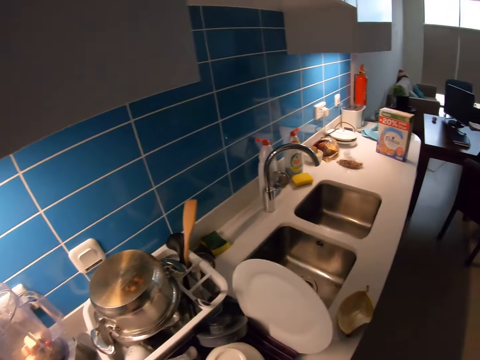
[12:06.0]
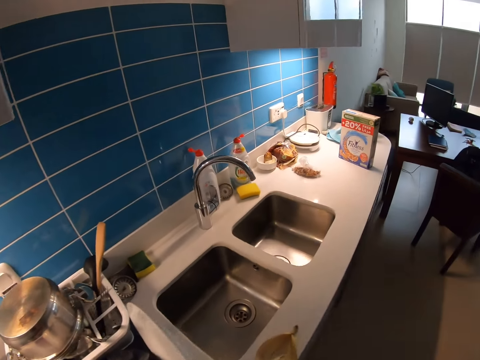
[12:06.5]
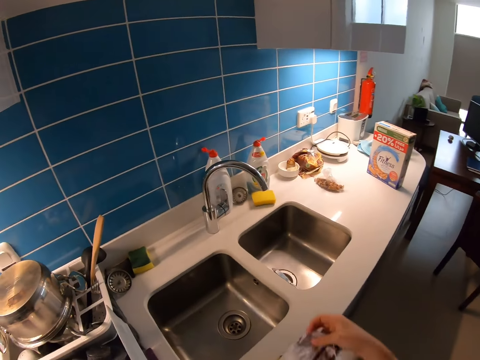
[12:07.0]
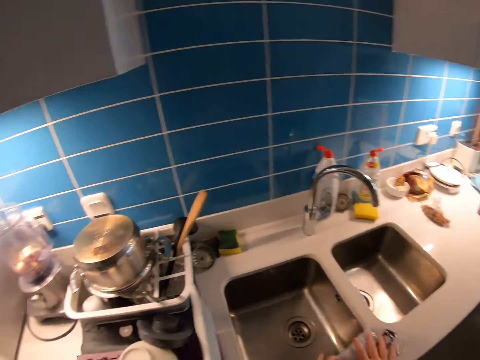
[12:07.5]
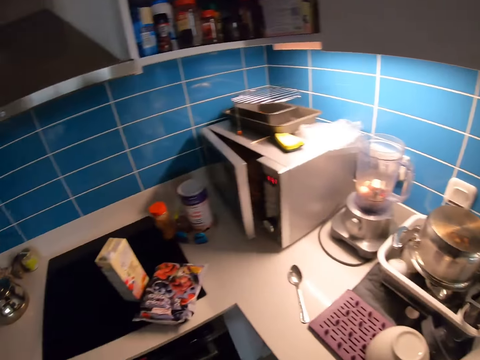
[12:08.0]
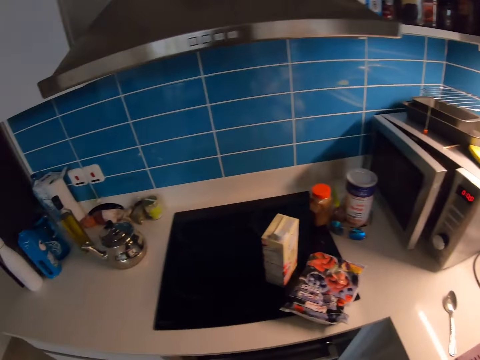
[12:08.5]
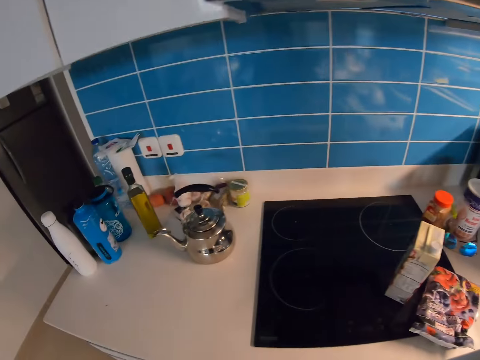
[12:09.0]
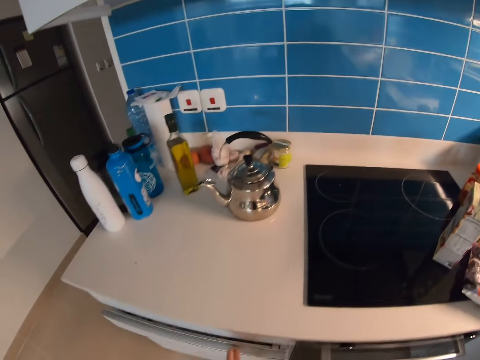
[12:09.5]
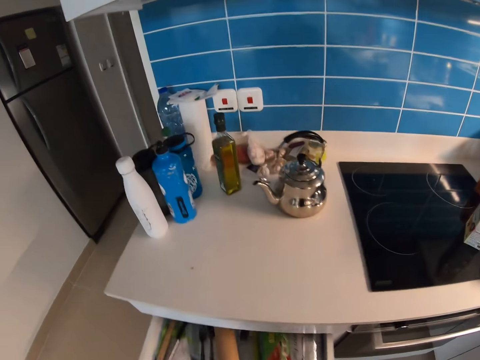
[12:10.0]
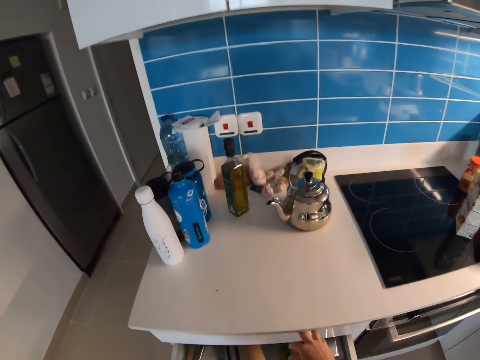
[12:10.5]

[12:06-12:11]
The camera wearer drops the packet. They walk around the kitchen, and put the berries wrapper on the counter. They walk around the kitchen. They open drawers.

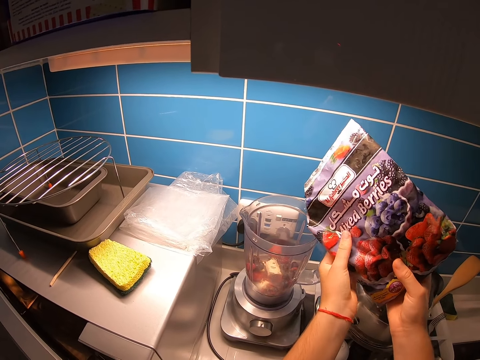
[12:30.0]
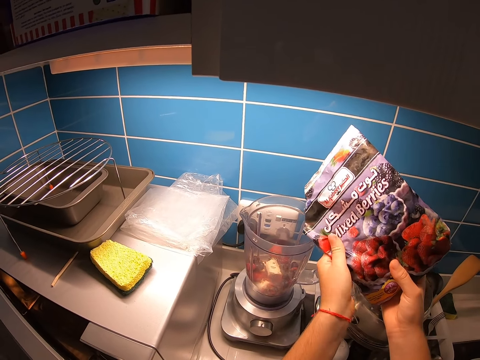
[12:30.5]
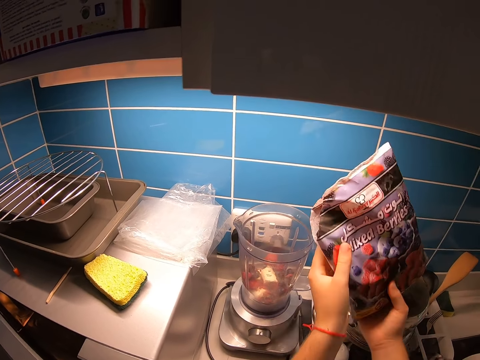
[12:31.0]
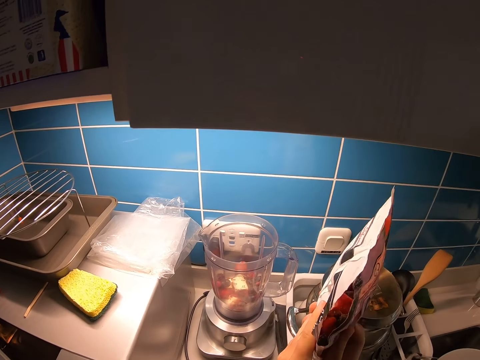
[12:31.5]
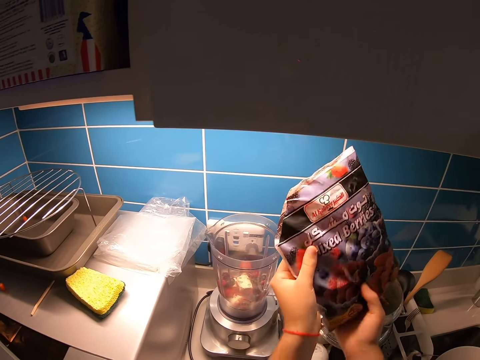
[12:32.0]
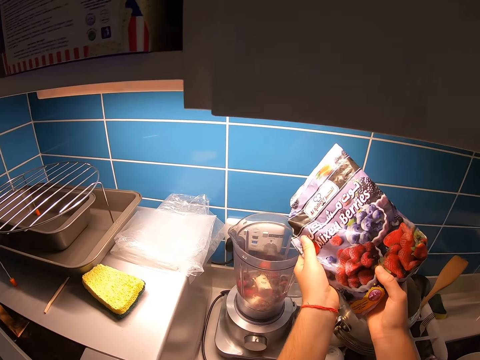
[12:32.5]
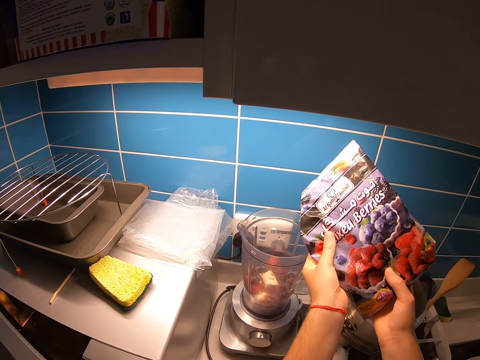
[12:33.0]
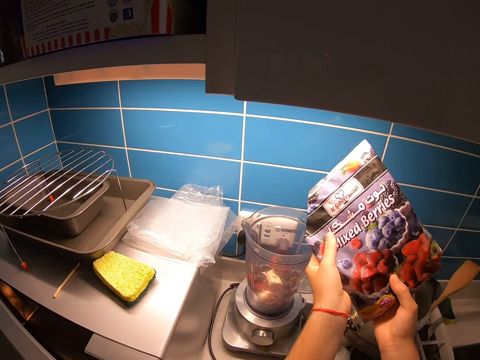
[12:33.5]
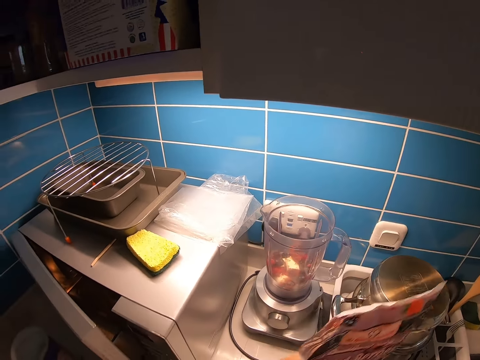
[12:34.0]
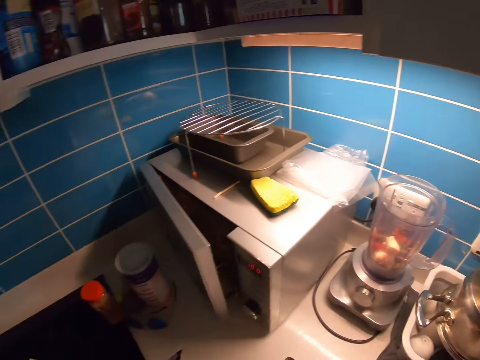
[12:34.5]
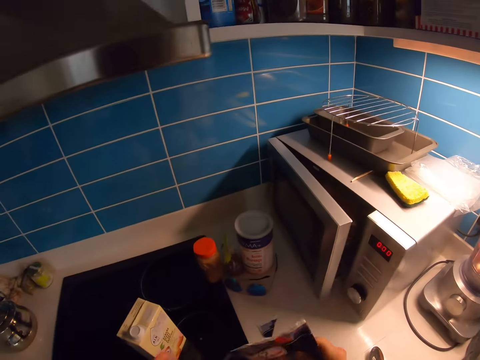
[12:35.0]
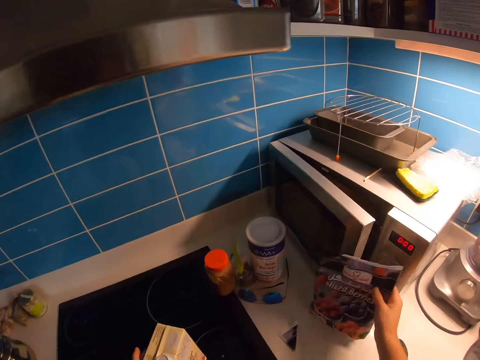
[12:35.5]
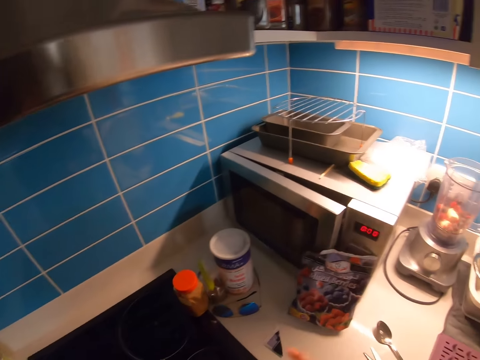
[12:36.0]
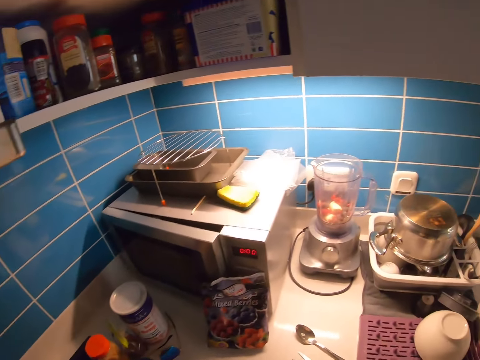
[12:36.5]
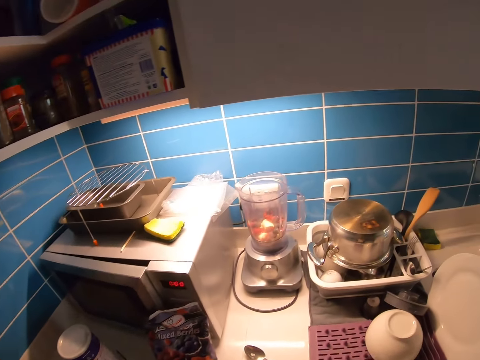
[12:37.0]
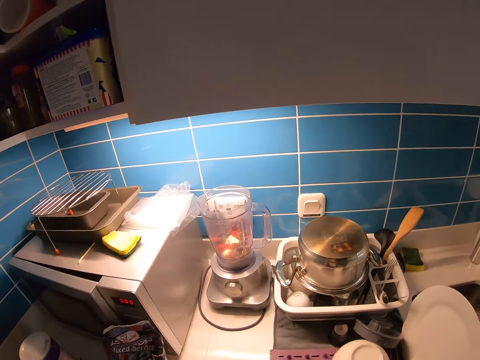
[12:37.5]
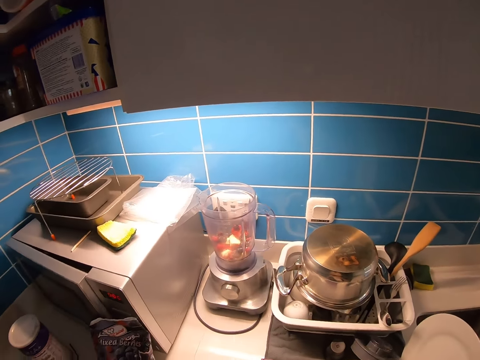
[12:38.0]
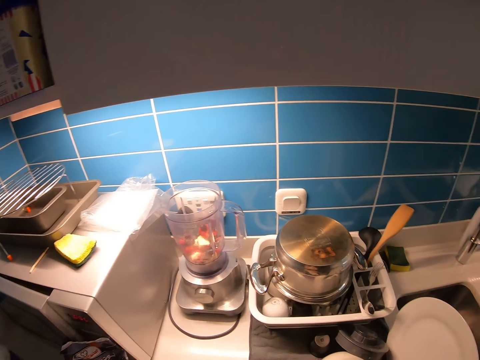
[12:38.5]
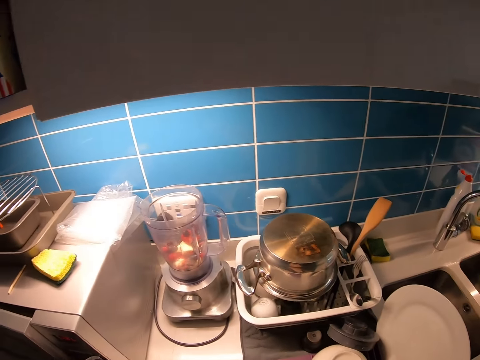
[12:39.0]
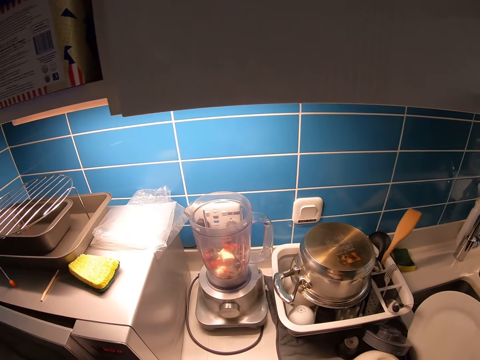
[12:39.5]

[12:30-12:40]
The camera wearer holds the berries wrapper. They pour berries in the blender. They pull the berries wrapper off the blender. They walk around the kitchen. They put the berries wrapper on the counter. They shake a bottle.

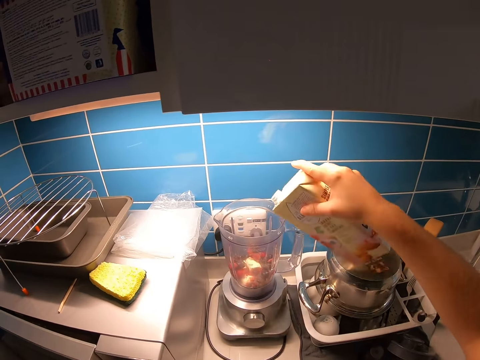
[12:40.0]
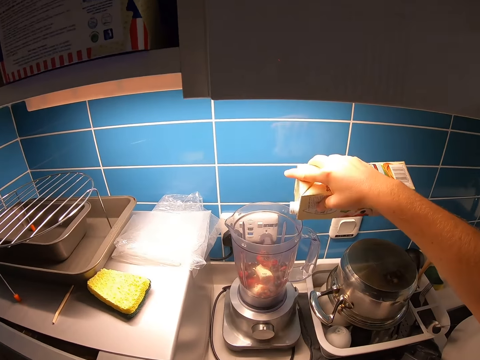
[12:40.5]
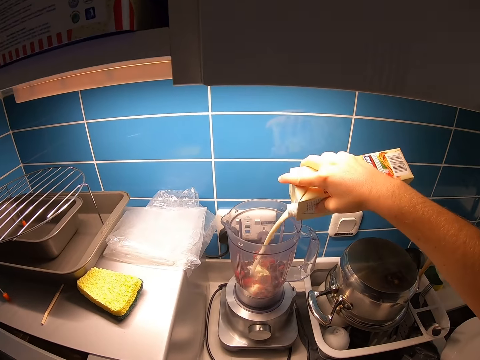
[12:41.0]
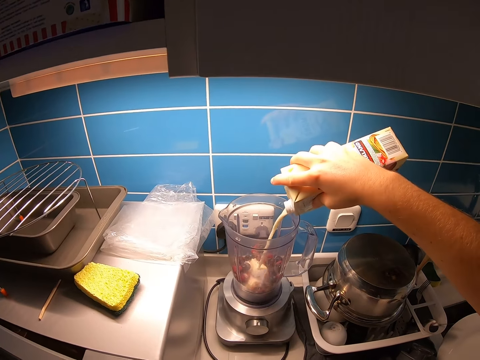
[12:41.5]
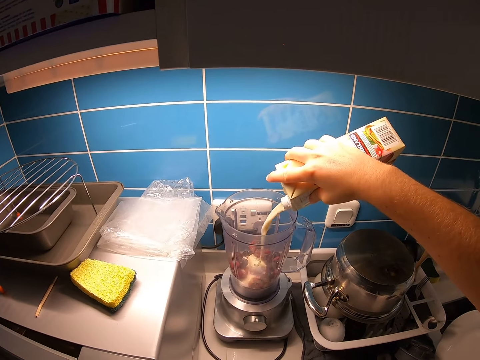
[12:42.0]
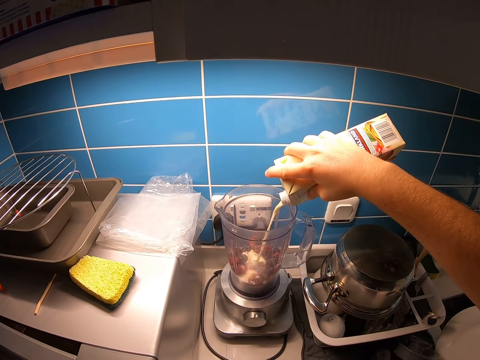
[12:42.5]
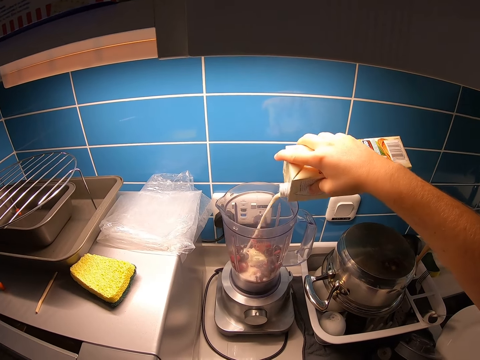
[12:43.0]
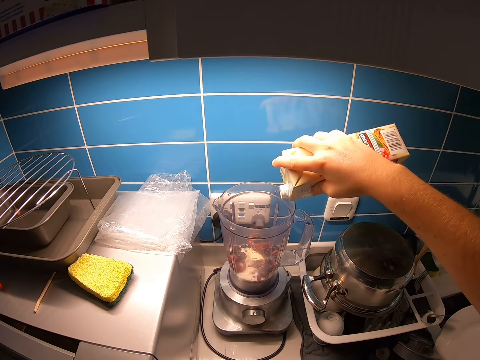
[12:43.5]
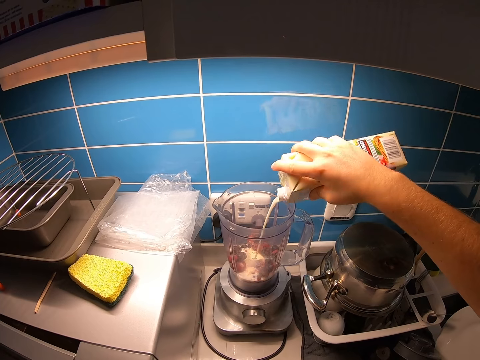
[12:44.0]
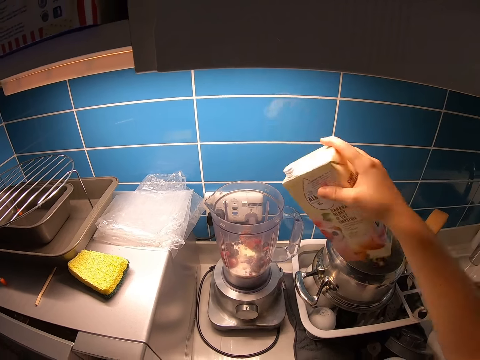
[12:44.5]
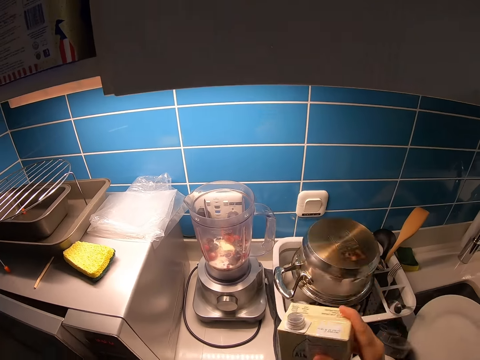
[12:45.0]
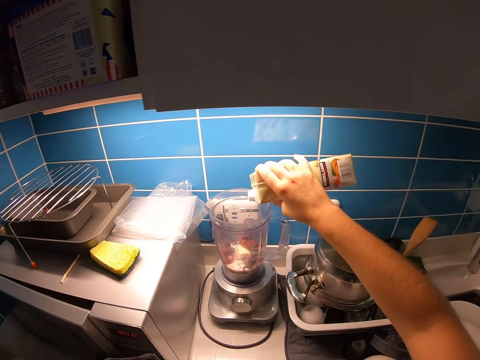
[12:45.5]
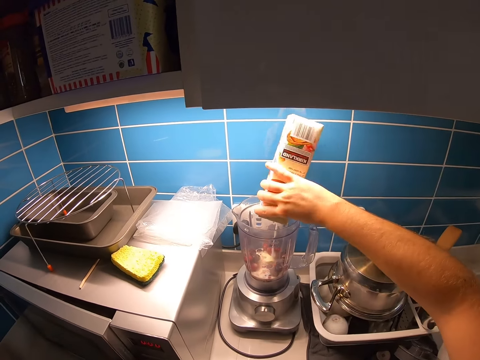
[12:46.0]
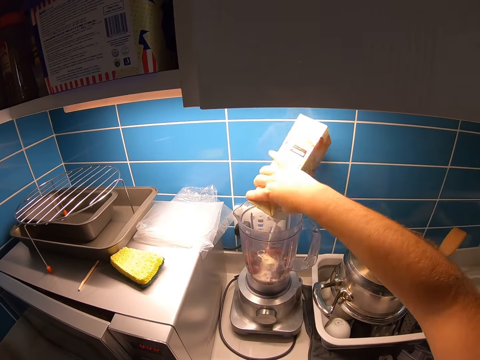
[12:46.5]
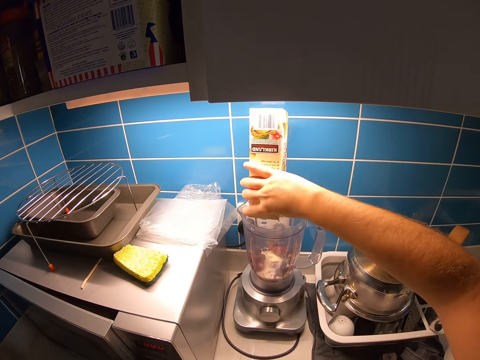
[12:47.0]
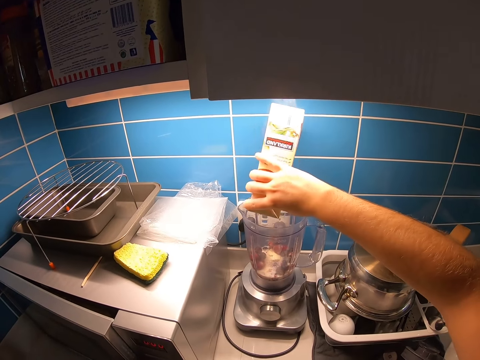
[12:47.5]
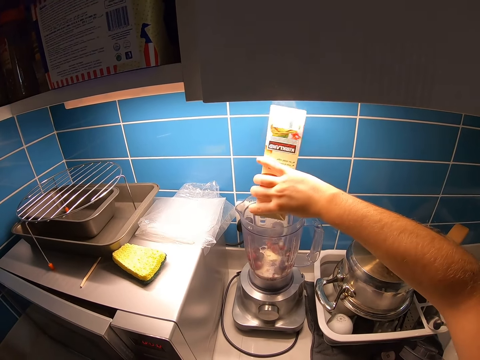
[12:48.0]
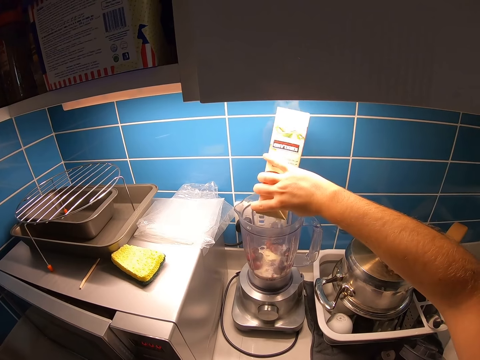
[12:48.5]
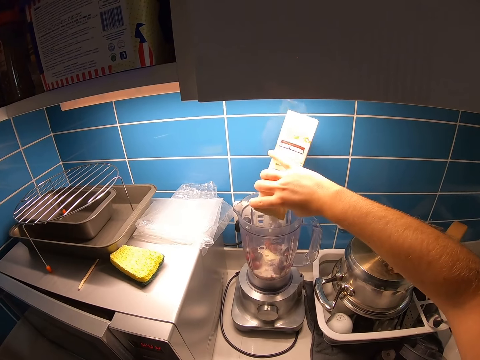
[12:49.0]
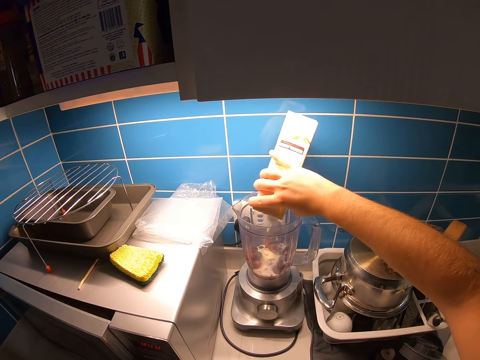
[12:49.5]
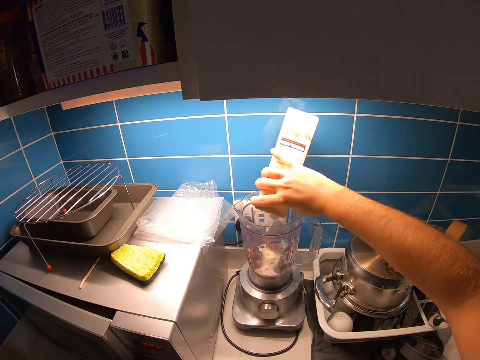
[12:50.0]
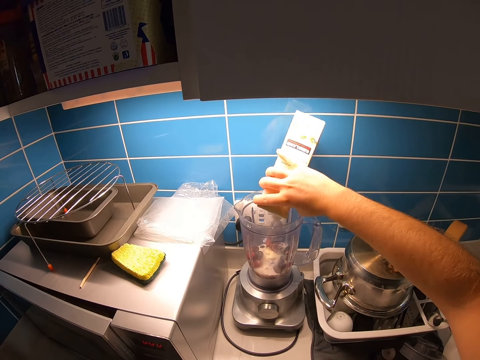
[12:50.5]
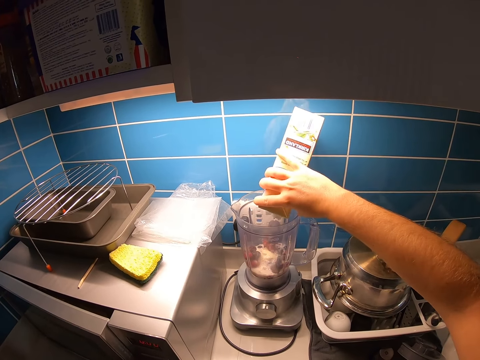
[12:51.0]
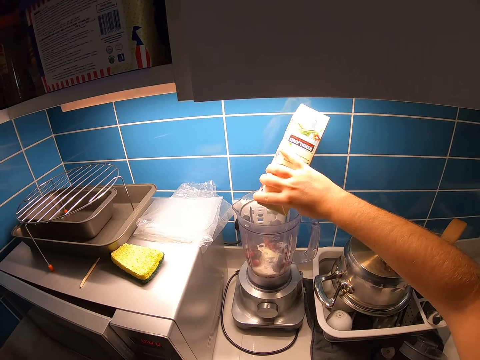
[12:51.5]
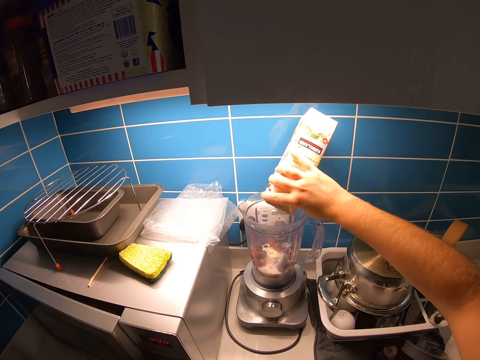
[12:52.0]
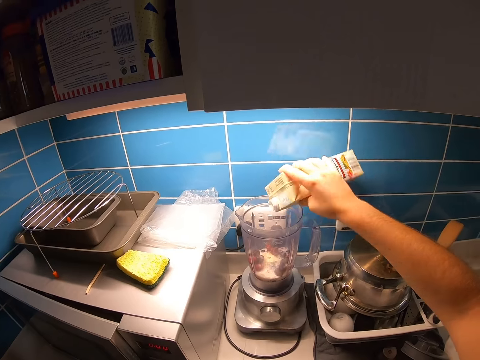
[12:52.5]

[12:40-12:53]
The camera wearer pours milk in the blender. They pull the milk packet off the blender. They pour the milk in the blender.
